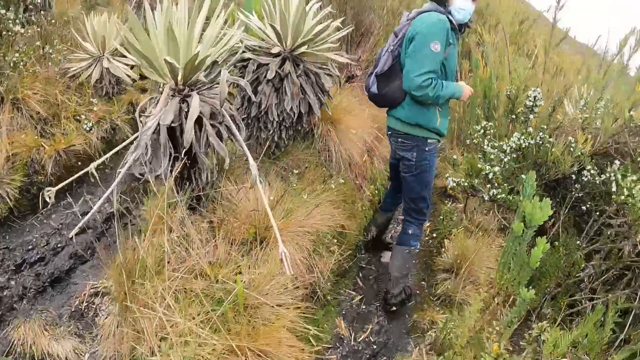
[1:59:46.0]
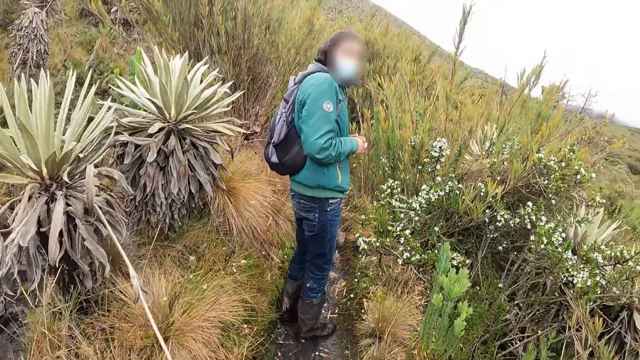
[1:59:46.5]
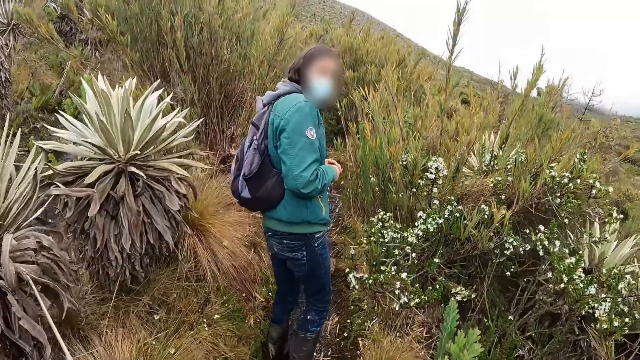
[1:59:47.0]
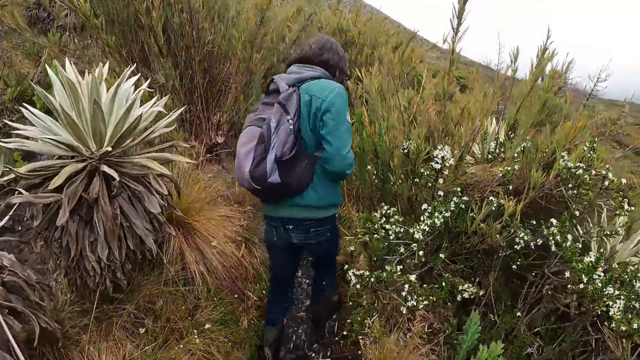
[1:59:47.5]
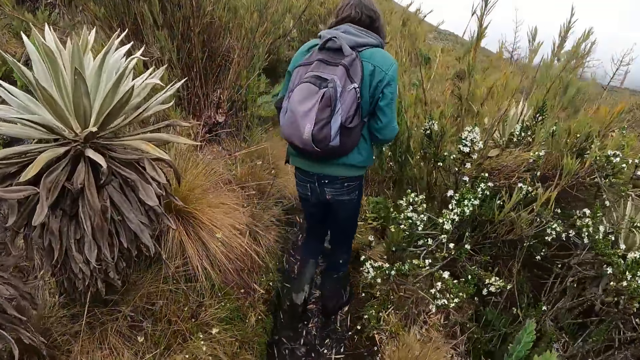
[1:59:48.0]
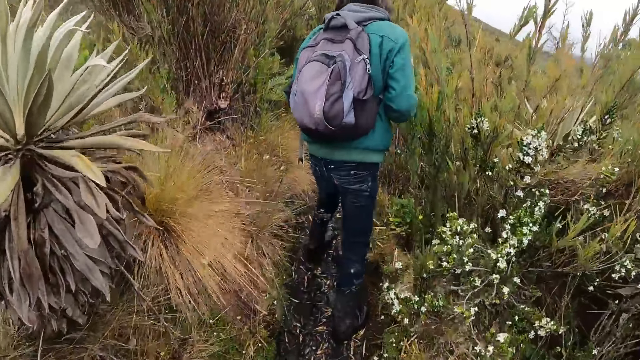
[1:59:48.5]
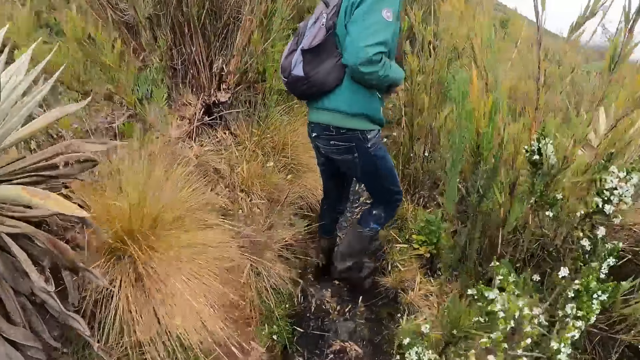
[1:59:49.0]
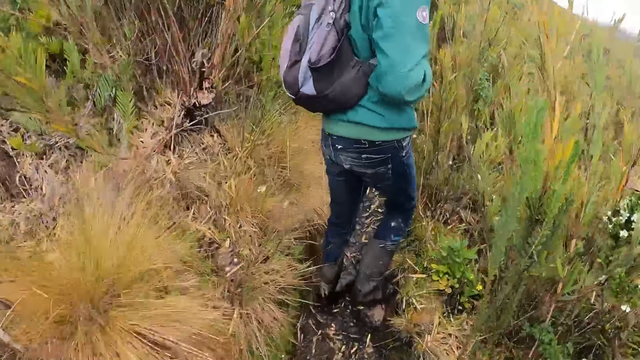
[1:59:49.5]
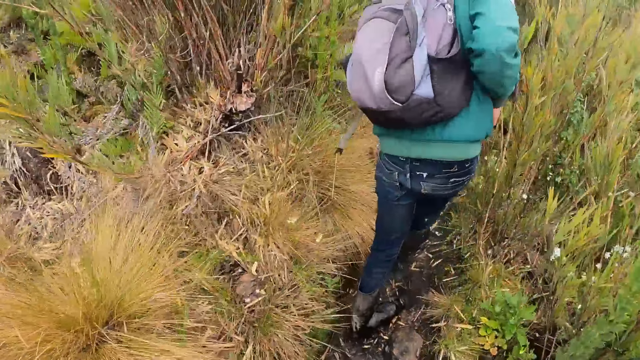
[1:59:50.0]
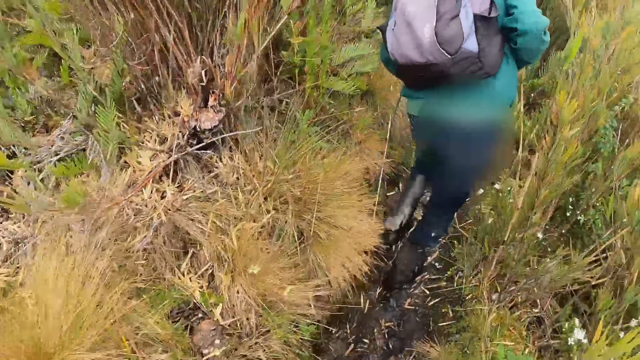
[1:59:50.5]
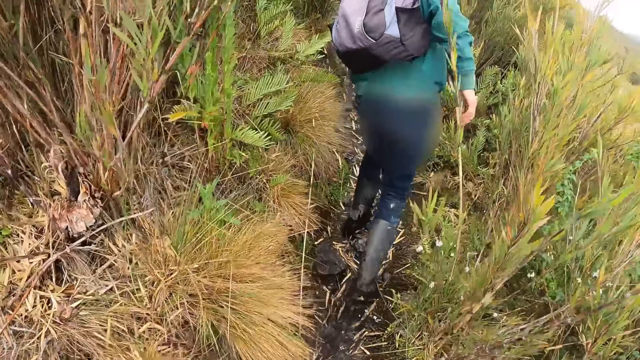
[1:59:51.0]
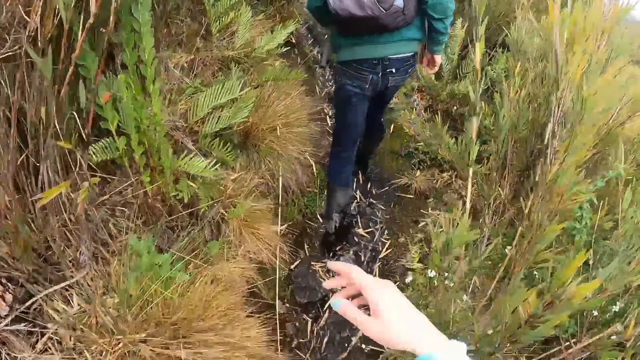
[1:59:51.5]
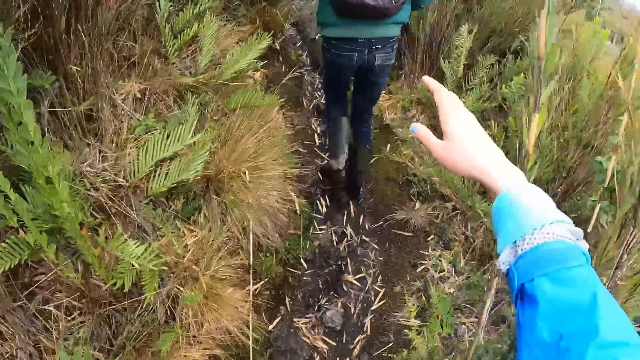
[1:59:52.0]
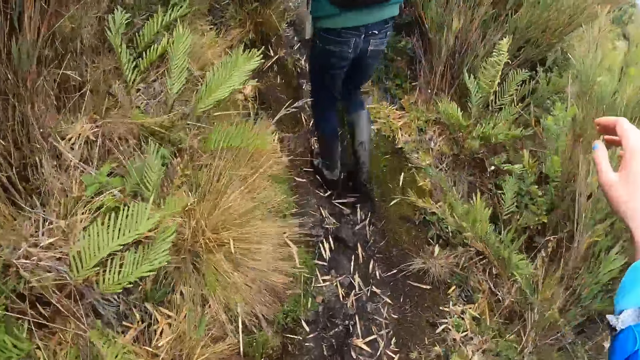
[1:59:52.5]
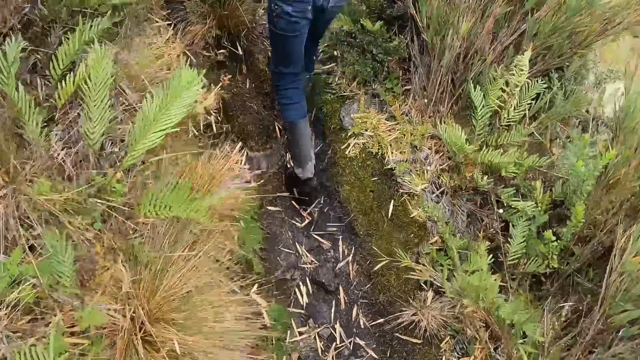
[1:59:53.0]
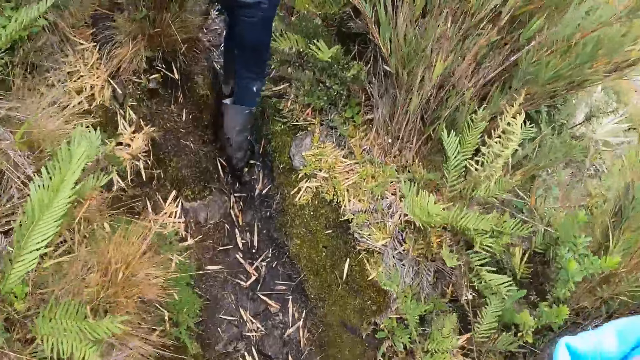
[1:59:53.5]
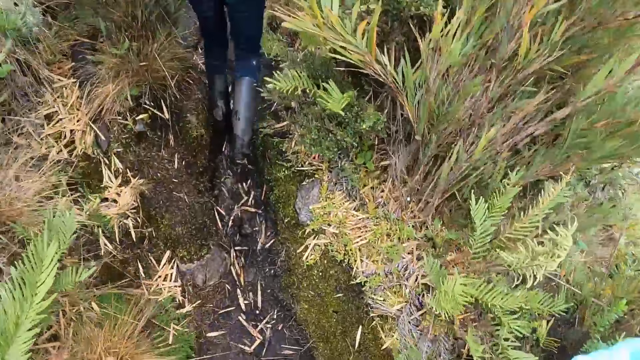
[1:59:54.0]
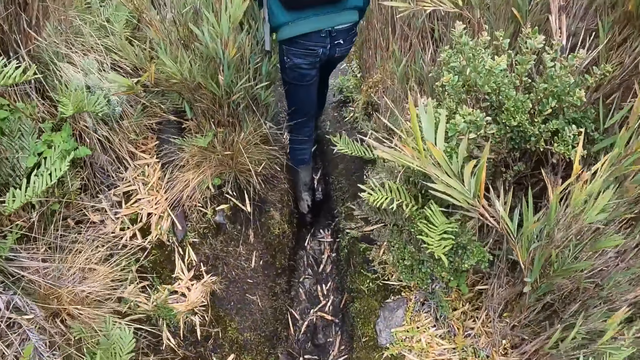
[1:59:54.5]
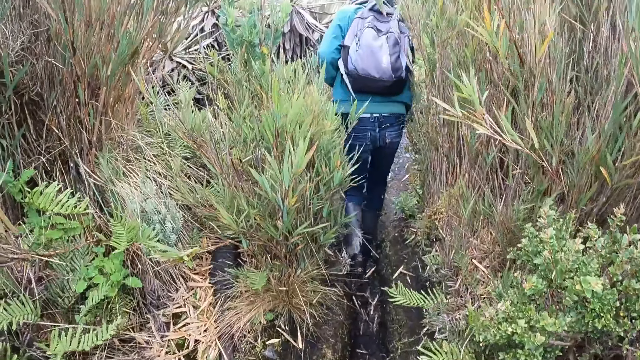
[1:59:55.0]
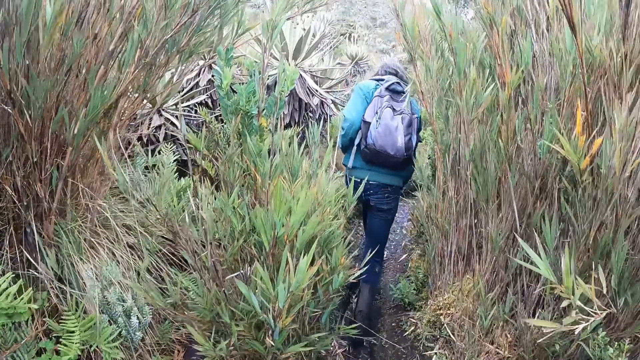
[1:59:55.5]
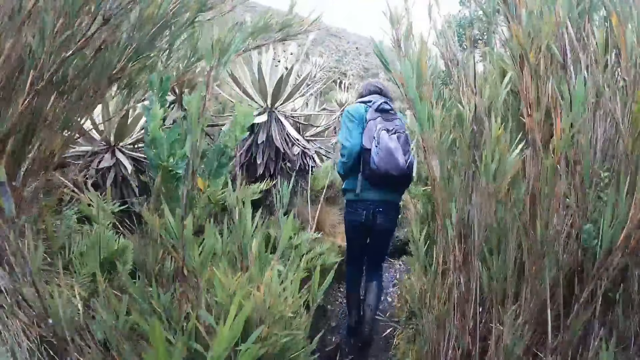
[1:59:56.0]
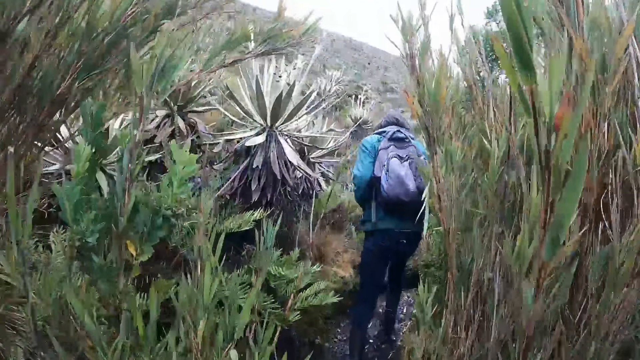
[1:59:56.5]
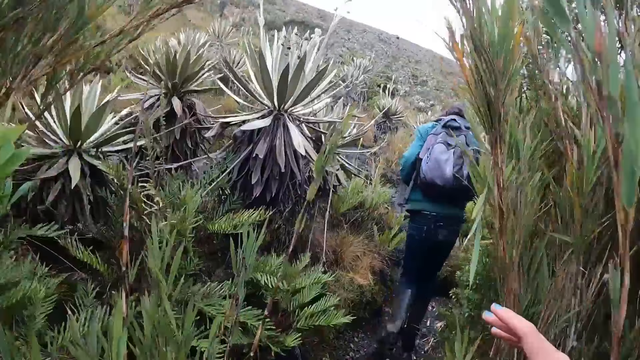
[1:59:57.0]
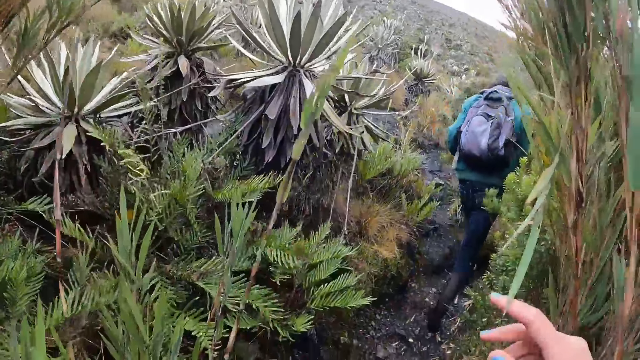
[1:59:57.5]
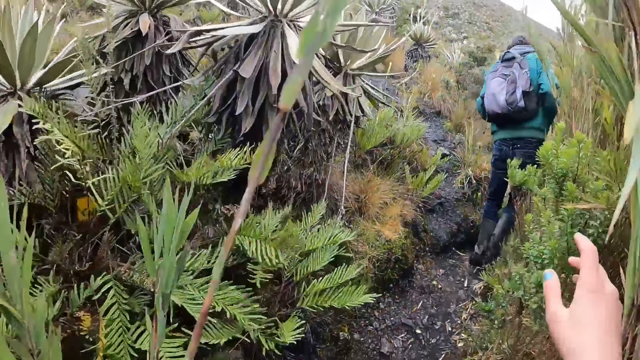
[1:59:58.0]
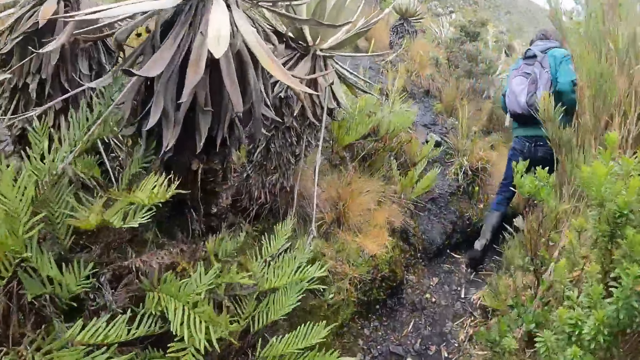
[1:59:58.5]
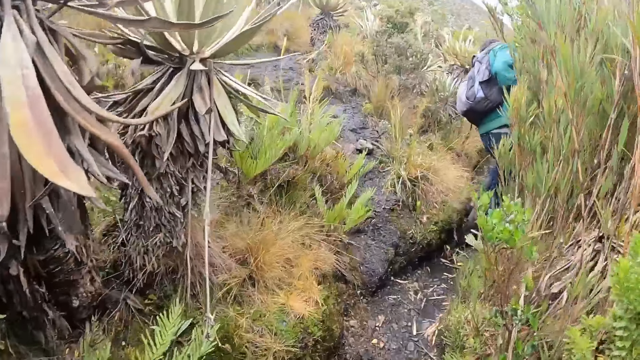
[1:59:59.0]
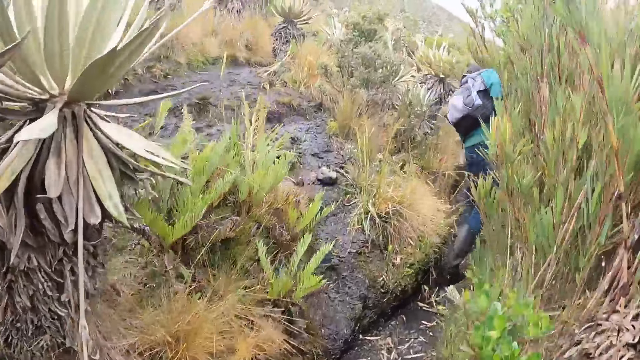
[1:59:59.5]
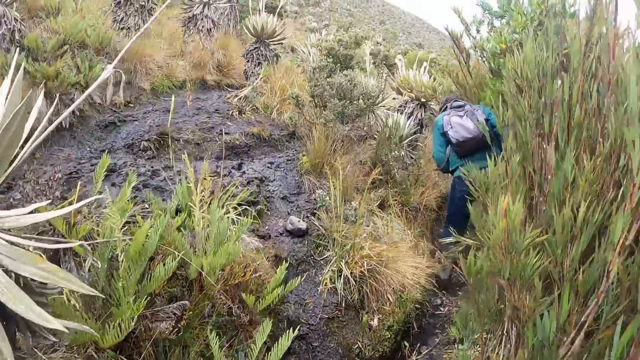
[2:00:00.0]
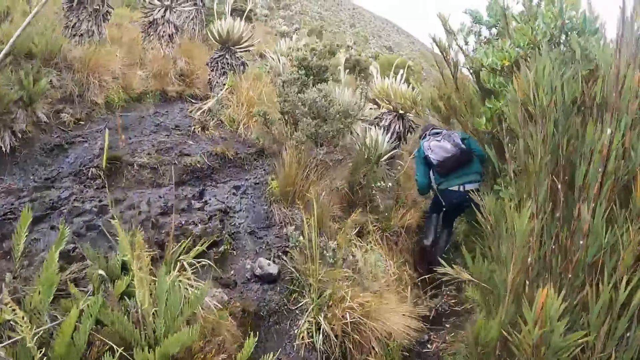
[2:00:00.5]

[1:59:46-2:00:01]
The camera wearer moves a bush with her right hand. She stretches the hand. She walks around. A man walks around. The camera wearer moves the bush with her right hand again.

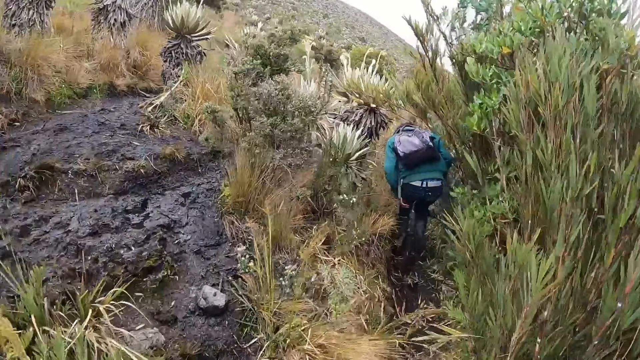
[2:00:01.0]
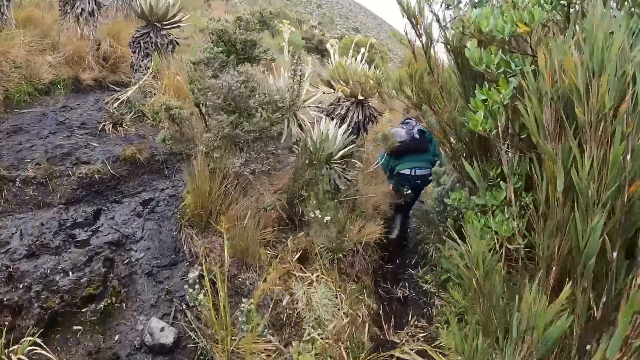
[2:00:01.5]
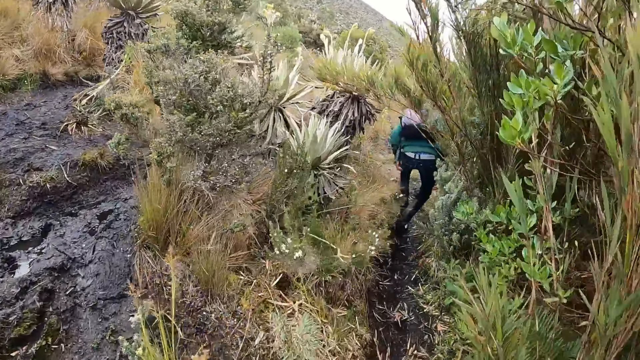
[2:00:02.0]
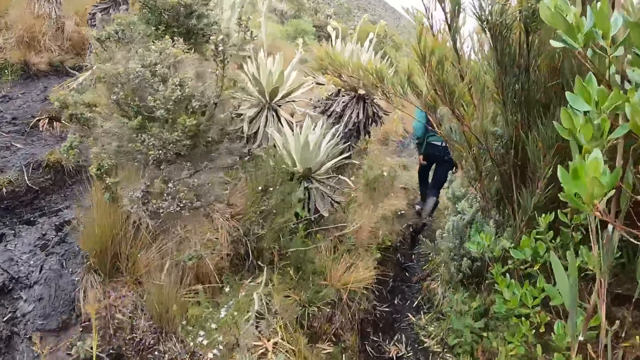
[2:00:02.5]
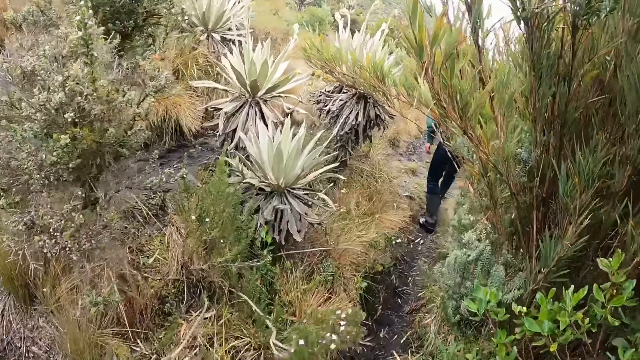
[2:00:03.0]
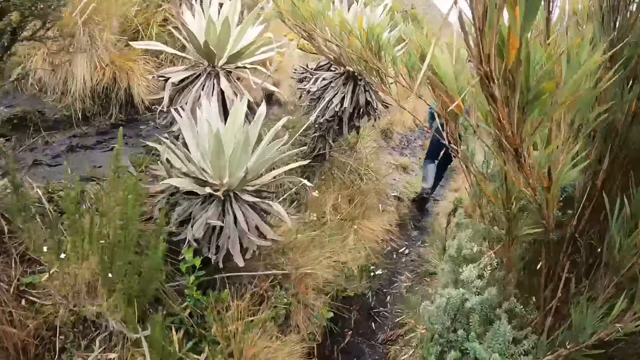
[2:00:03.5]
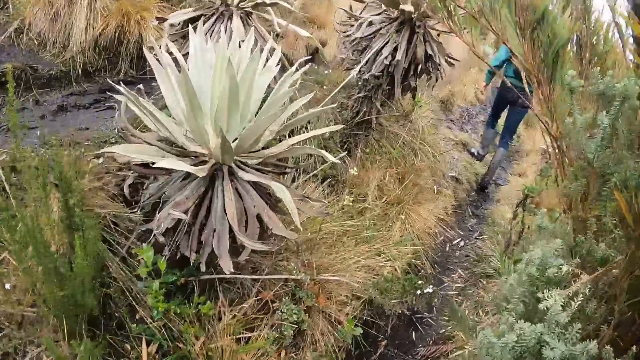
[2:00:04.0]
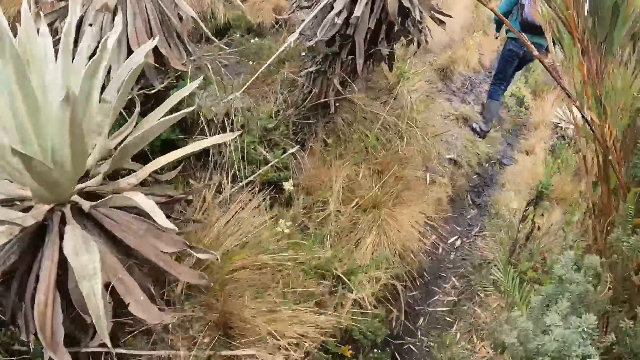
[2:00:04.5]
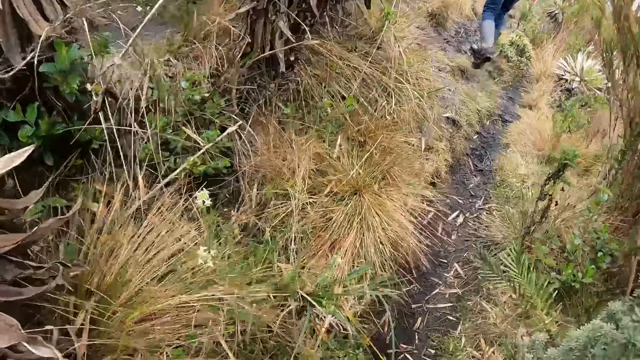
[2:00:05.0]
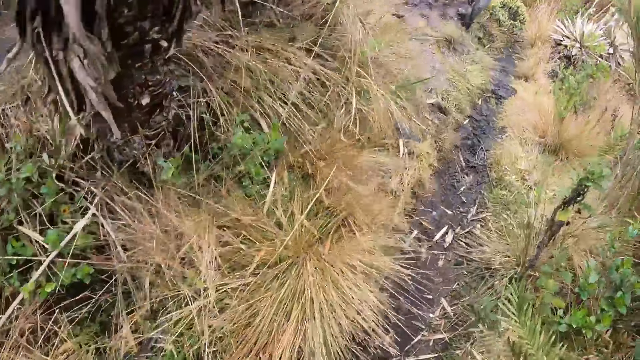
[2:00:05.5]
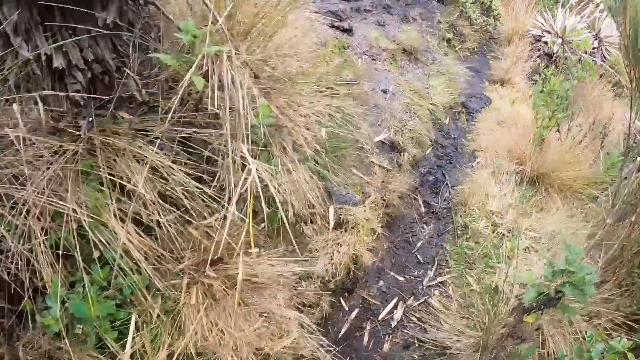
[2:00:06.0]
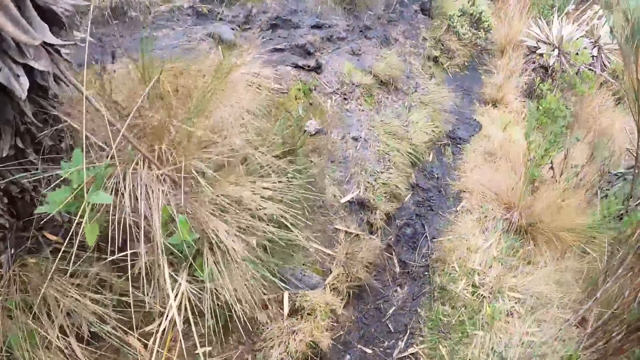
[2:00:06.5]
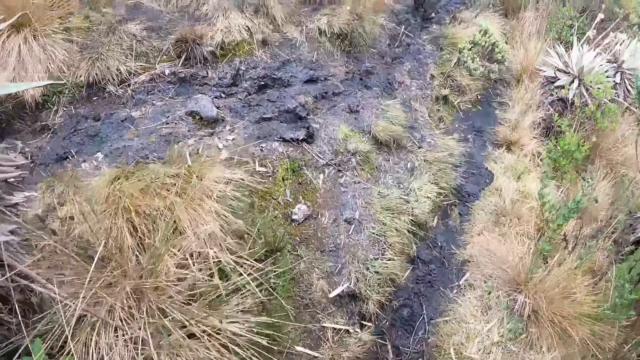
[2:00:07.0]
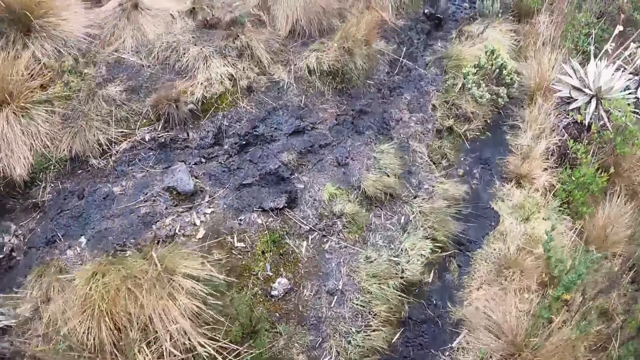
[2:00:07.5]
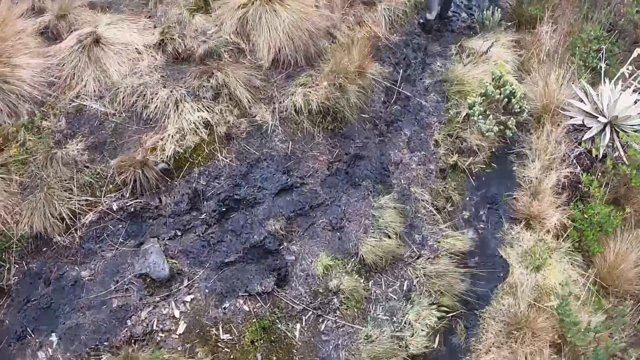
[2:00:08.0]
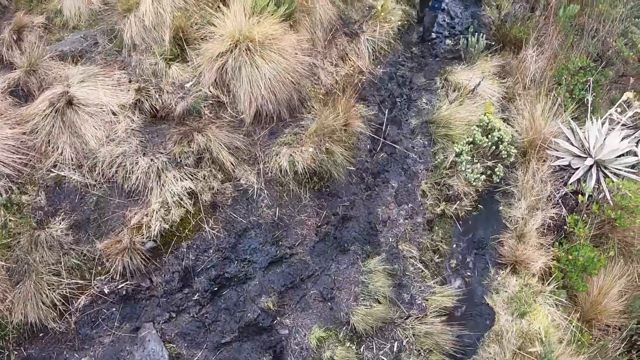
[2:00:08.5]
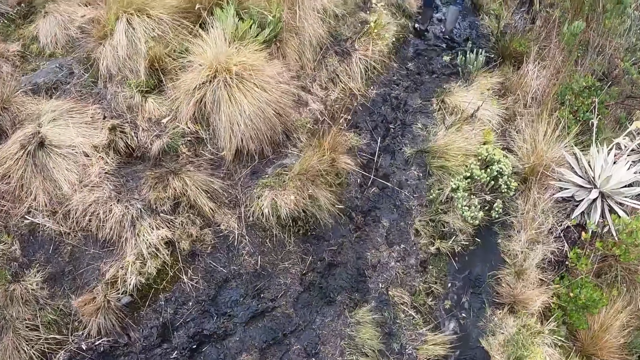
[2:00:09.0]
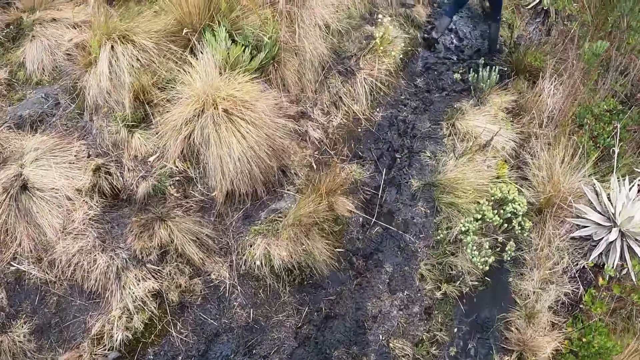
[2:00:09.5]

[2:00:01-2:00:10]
The camera wearer walks around.
